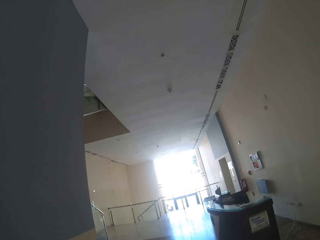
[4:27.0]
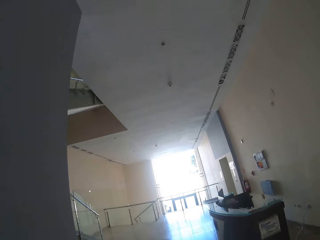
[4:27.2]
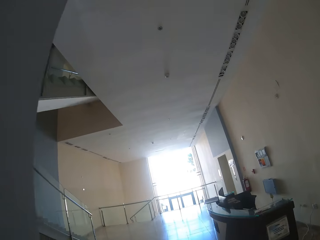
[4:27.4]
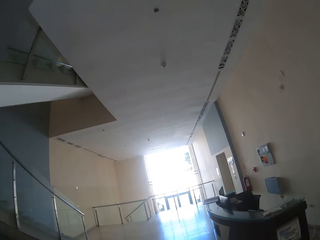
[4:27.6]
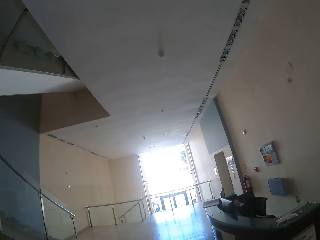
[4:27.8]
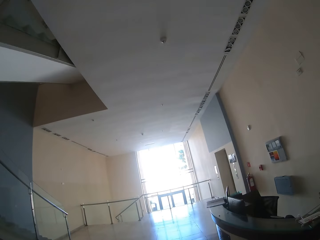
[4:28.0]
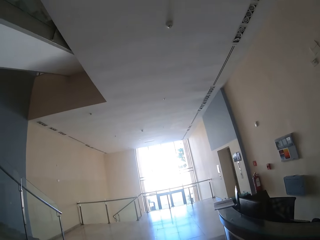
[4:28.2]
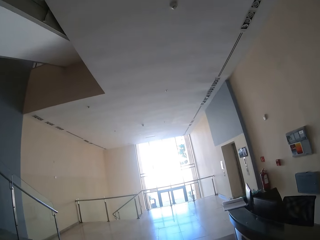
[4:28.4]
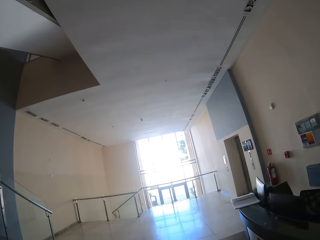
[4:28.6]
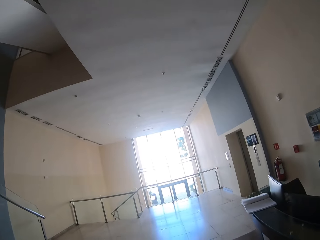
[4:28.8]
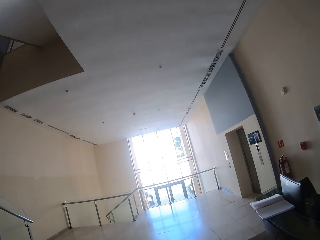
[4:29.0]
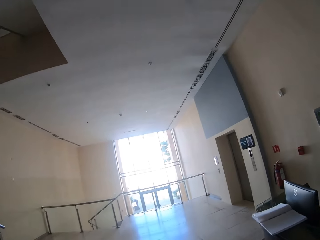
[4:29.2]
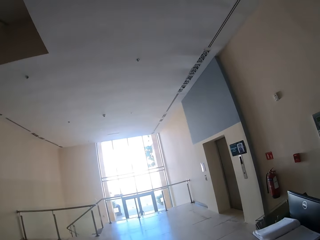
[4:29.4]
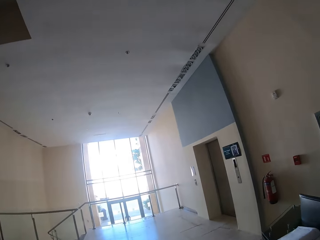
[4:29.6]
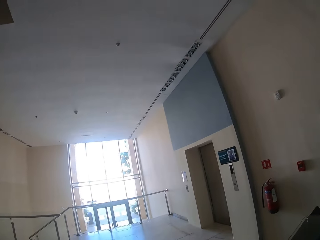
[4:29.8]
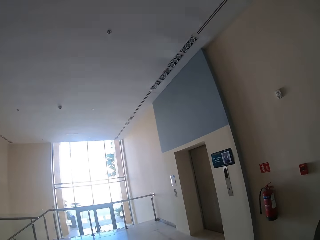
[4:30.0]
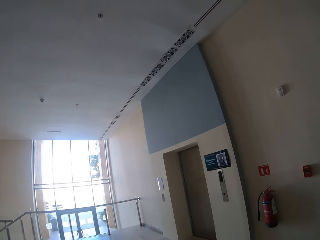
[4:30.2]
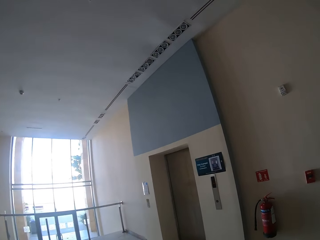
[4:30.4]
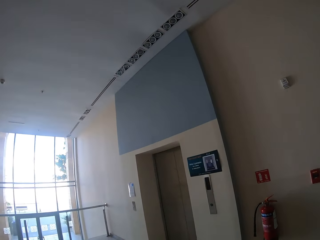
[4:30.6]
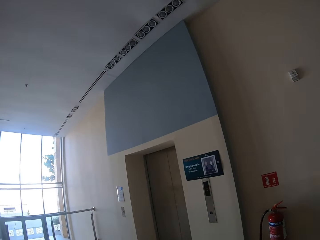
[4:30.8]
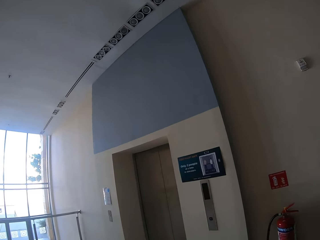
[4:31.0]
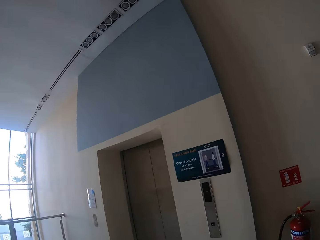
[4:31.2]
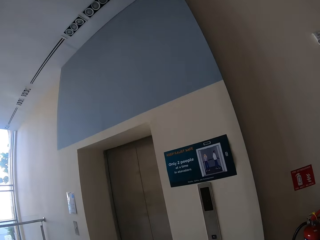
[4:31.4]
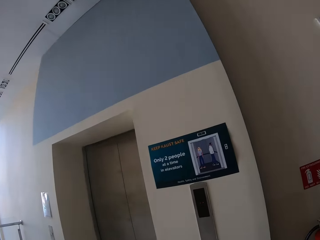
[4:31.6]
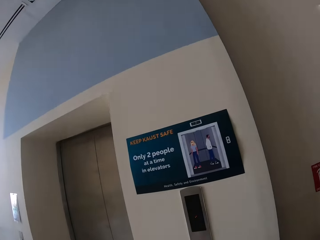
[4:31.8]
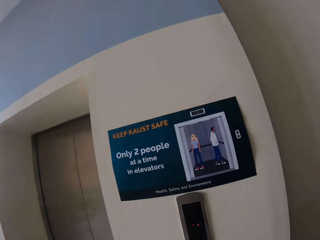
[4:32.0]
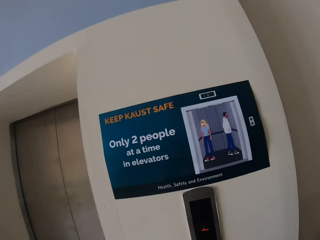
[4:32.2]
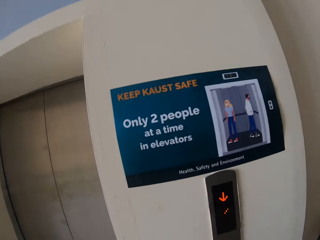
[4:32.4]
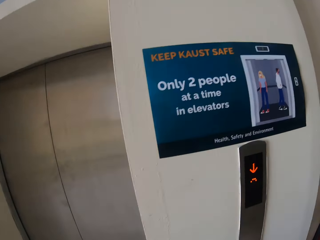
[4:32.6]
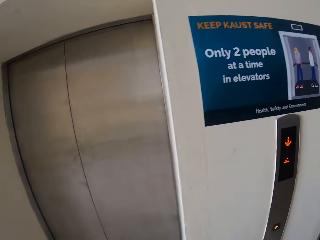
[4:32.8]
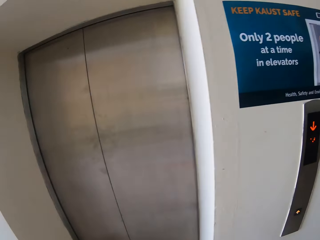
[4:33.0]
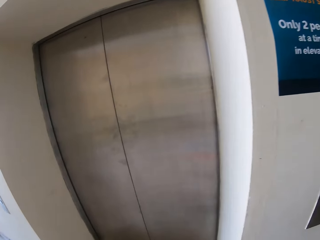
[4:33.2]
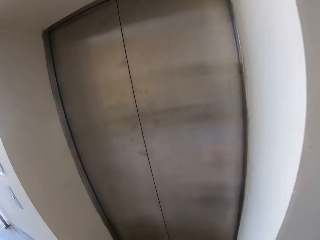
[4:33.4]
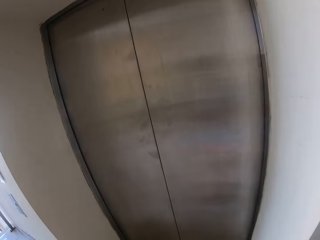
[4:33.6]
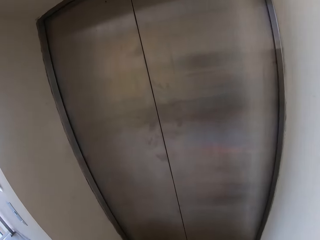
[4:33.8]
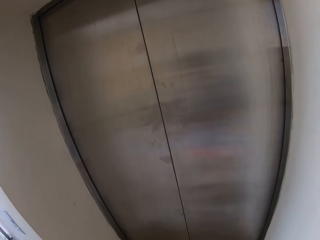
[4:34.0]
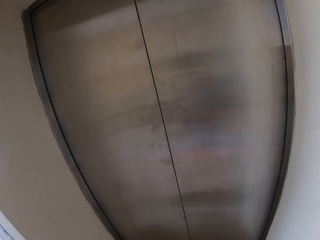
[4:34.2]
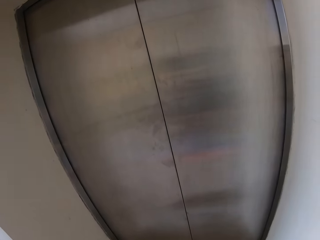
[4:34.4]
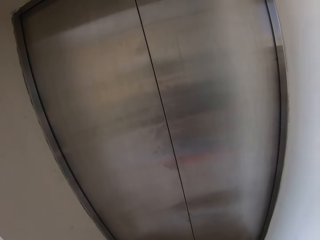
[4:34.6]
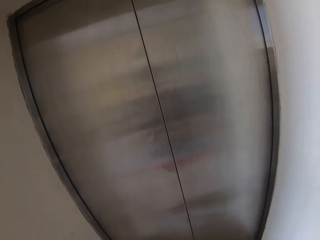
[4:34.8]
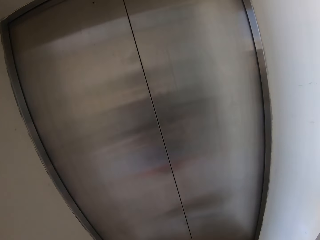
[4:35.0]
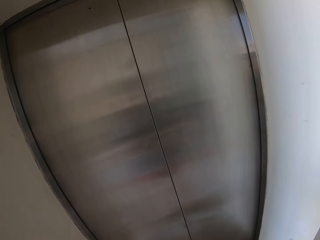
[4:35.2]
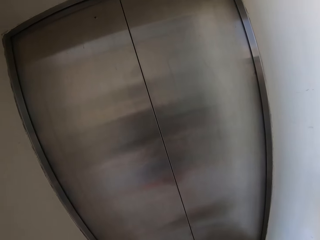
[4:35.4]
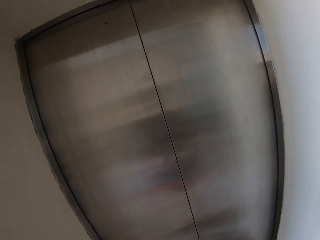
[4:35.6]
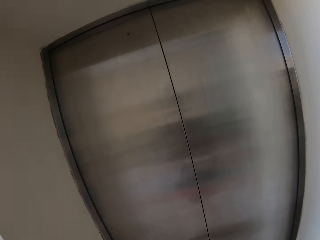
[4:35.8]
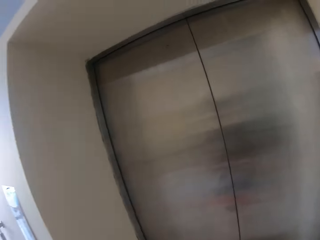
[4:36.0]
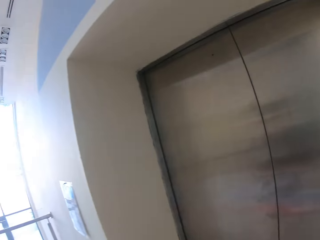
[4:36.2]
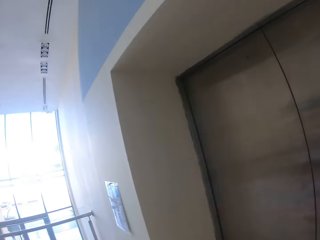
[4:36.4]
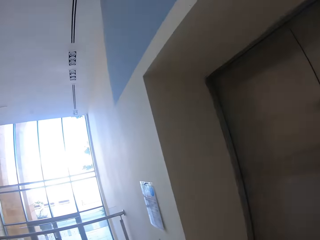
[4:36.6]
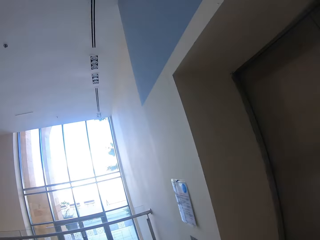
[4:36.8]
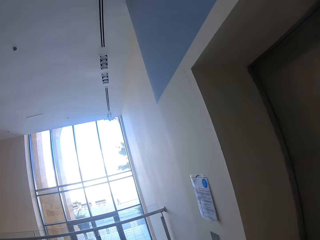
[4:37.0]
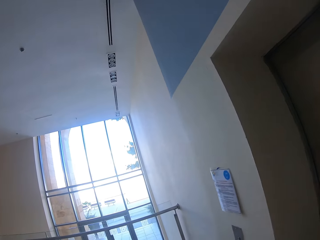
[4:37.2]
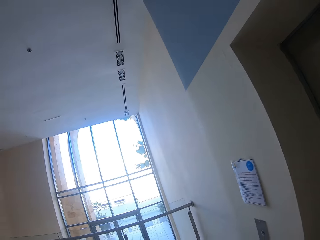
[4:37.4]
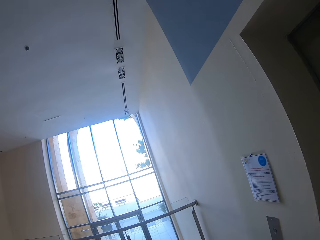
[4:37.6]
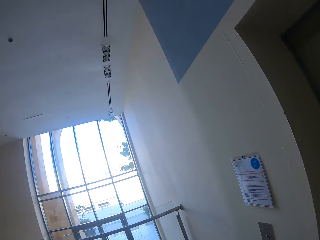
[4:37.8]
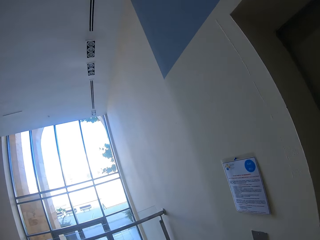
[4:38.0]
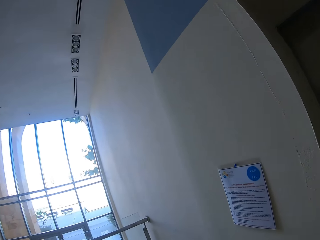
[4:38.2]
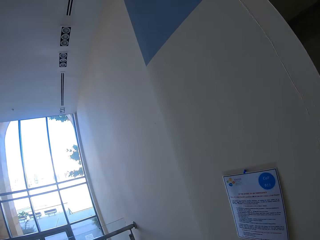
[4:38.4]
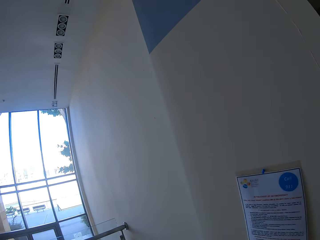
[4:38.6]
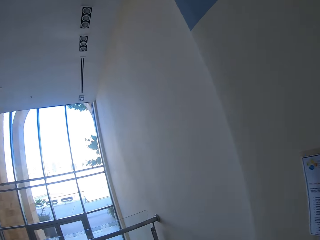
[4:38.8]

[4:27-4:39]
The camera wearer walks around the building. They press the elevator button. They stare at the elevator. They stare at the window. They look around.
